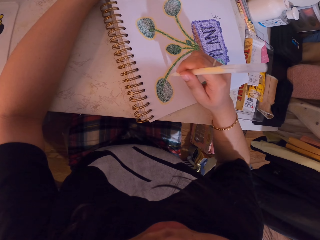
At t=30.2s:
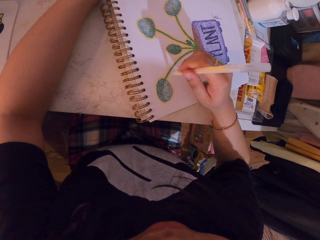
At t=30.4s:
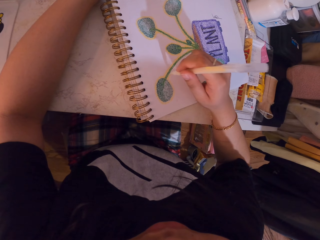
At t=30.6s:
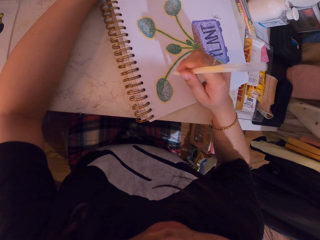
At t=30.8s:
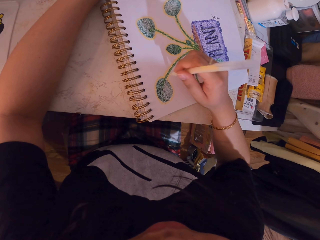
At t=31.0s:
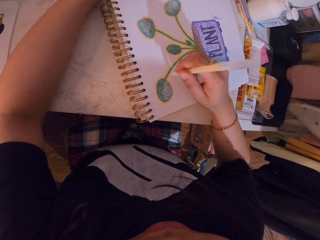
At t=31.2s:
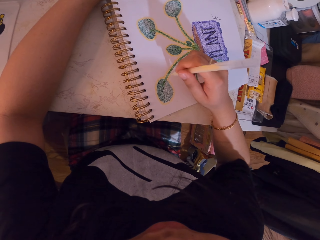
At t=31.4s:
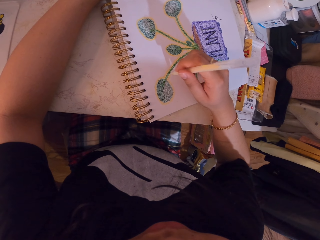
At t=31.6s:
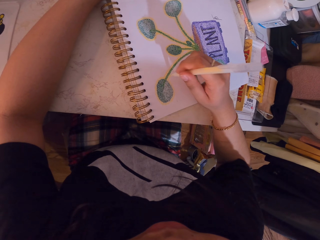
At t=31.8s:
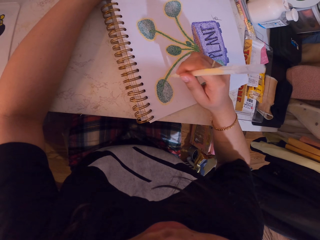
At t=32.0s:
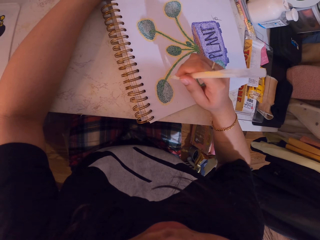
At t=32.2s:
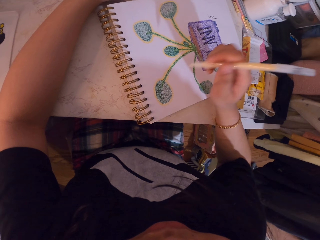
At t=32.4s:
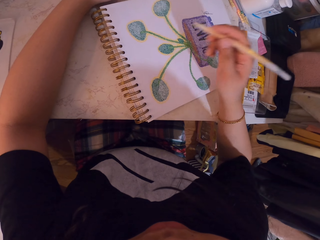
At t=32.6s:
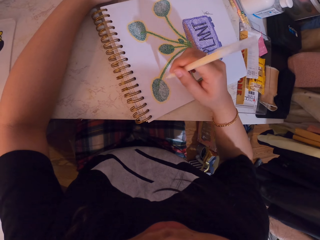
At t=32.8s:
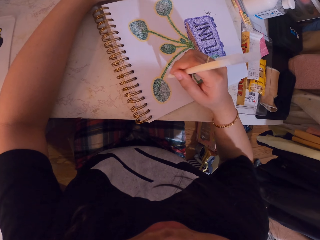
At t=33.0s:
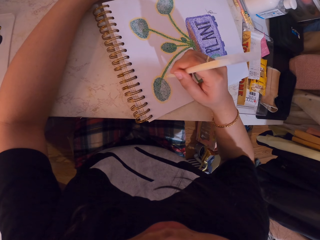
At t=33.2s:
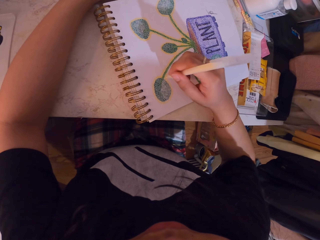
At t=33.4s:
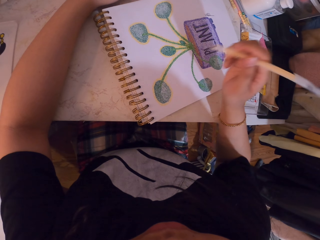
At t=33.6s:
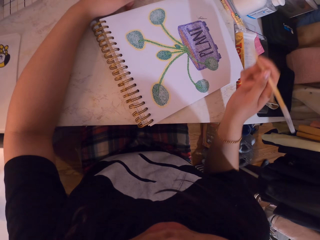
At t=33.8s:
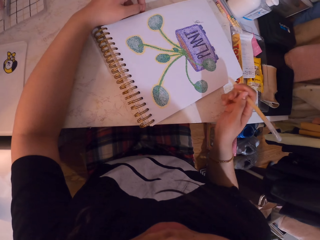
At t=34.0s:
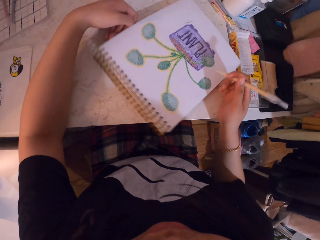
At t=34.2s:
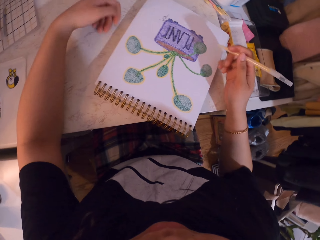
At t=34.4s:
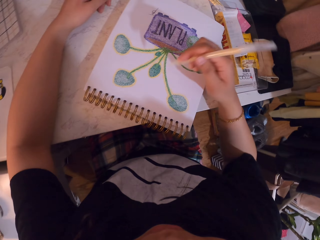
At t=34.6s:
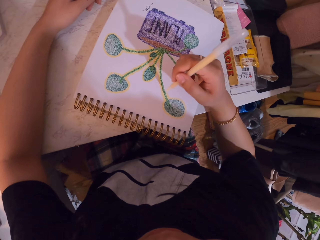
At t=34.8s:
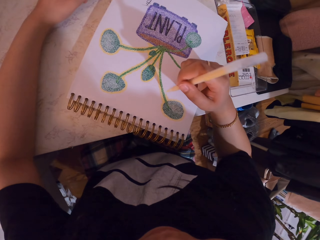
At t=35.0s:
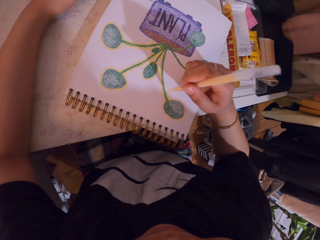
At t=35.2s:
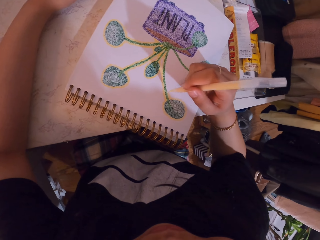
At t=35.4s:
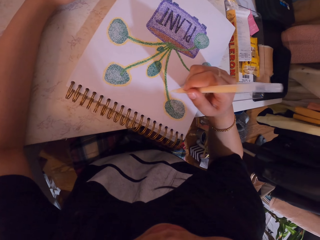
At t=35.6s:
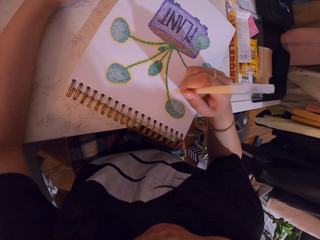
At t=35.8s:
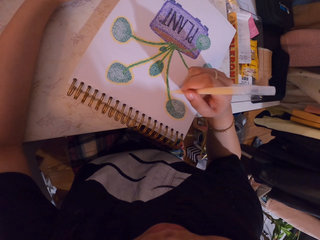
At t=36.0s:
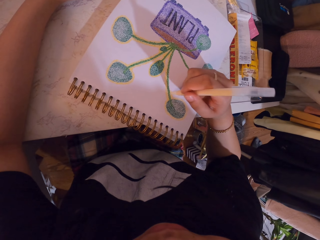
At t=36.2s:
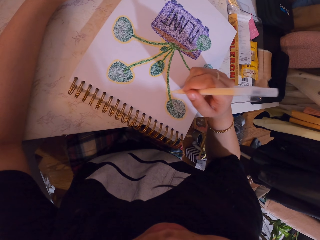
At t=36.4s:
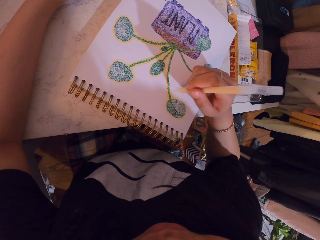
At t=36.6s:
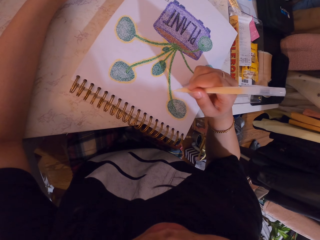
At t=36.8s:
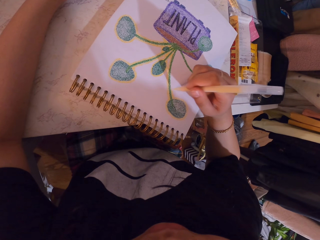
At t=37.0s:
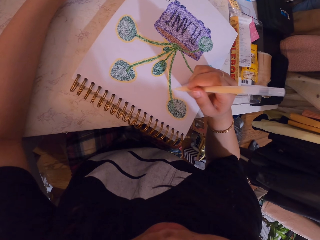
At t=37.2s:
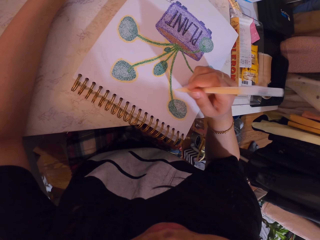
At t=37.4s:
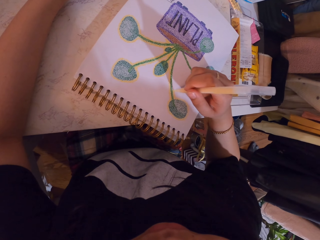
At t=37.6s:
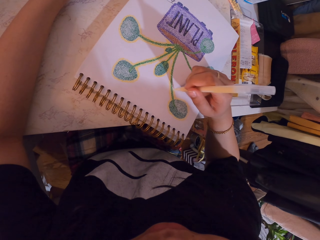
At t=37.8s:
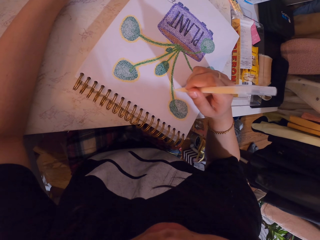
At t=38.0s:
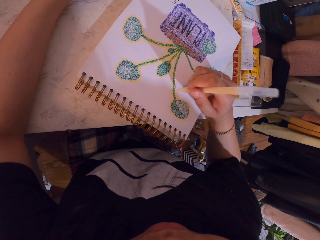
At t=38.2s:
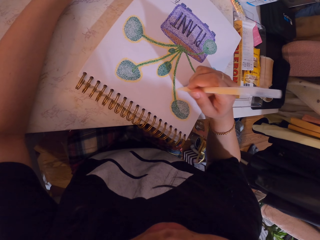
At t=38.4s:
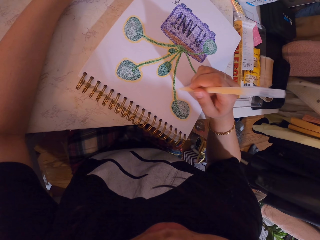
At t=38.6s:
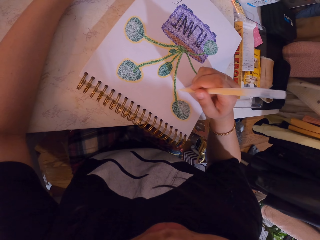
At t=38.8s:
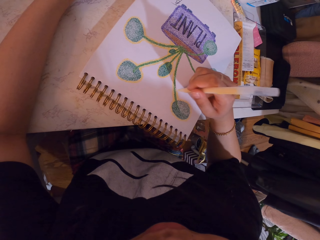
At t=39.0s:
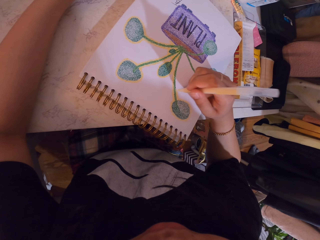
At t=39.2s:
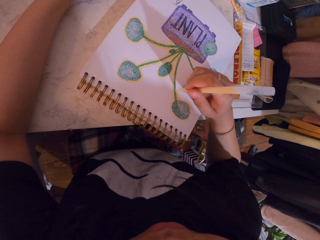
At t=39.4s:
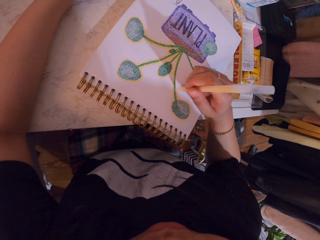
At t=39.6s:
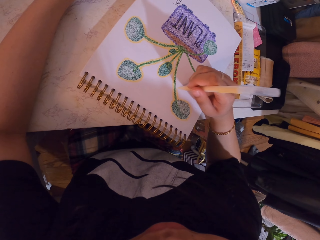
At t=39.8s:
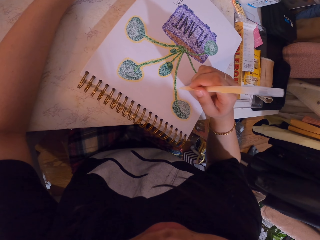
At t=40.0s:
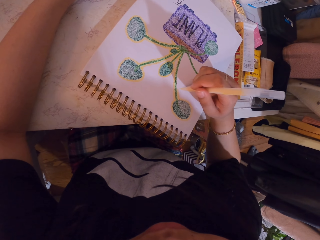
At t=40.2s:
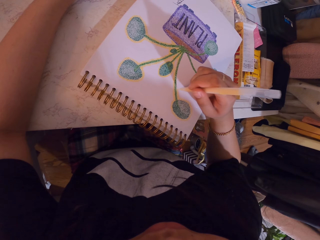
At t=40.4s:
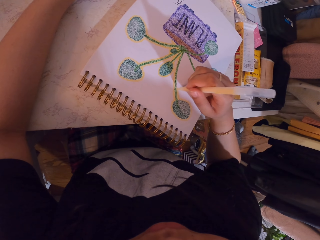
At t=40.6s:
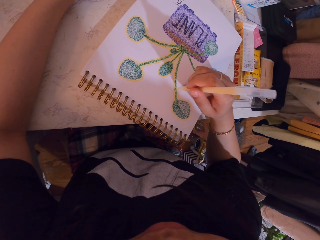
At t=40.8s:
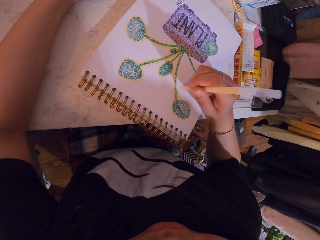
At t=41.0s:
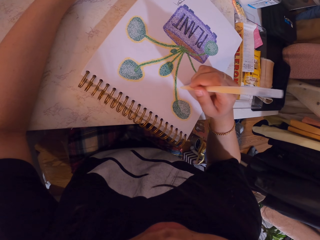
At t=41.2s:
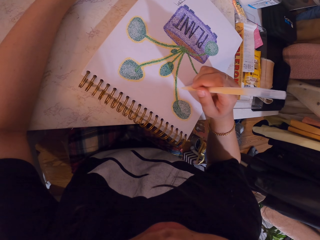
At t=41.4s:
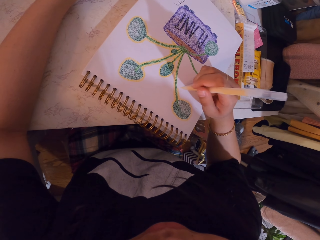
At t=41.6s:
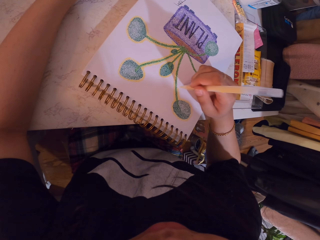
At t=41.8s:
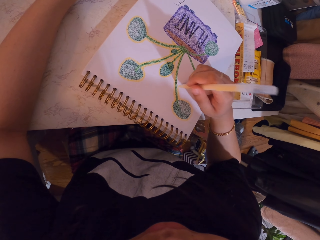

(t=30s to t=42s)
The camera wearer lifts the decorating pen. They decorate a drawing on a book with the decorating pen. They turn the book on the table. They decorate the drawing on the book with the decorating pen.

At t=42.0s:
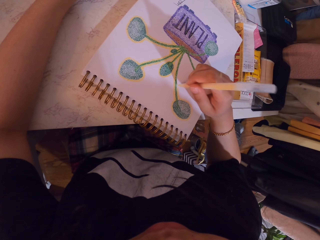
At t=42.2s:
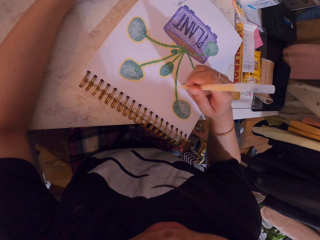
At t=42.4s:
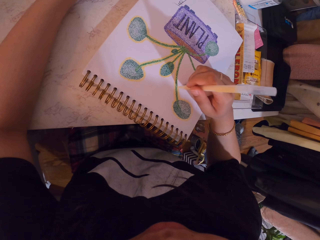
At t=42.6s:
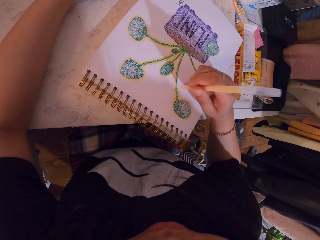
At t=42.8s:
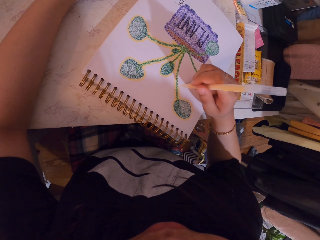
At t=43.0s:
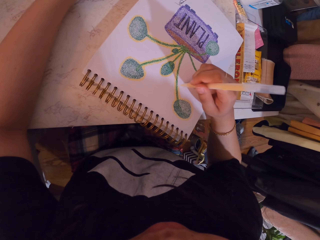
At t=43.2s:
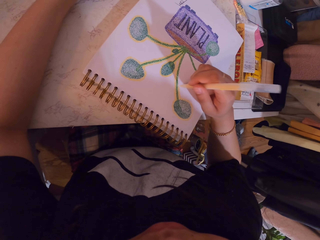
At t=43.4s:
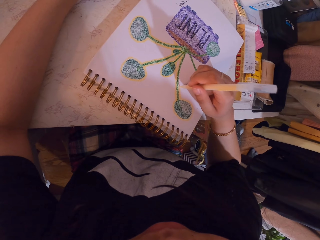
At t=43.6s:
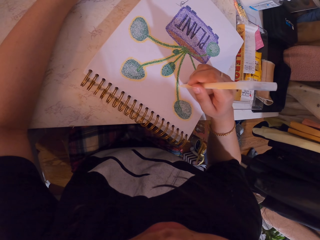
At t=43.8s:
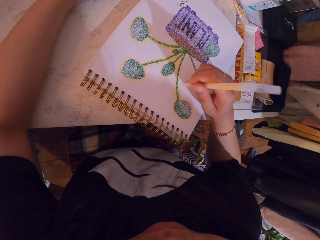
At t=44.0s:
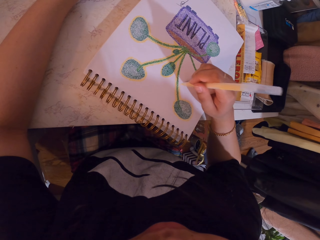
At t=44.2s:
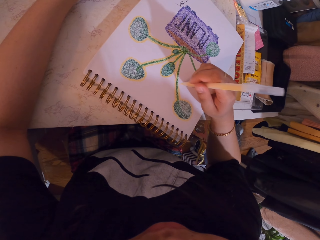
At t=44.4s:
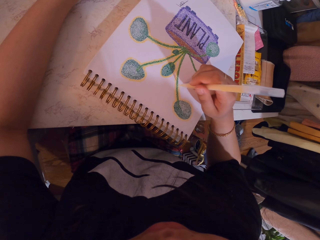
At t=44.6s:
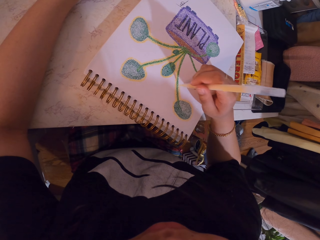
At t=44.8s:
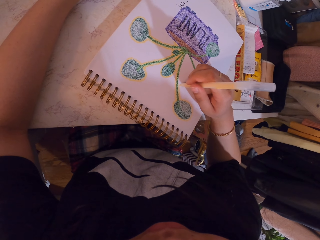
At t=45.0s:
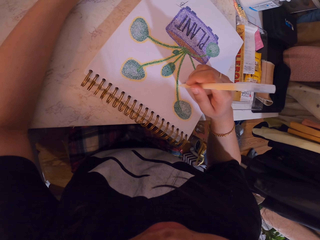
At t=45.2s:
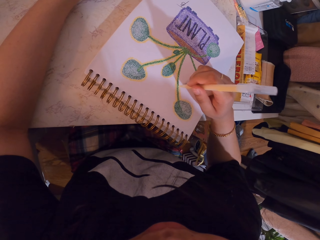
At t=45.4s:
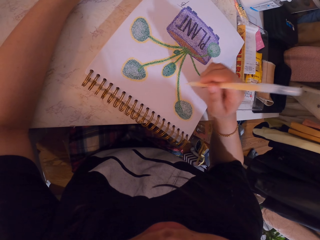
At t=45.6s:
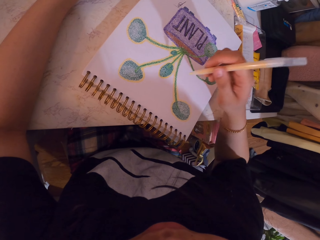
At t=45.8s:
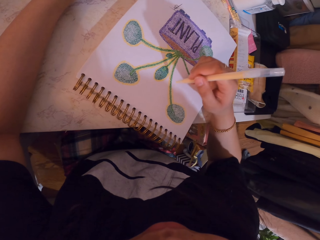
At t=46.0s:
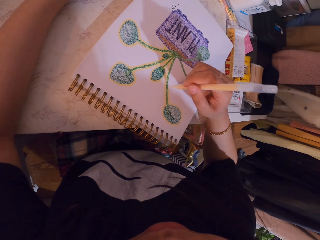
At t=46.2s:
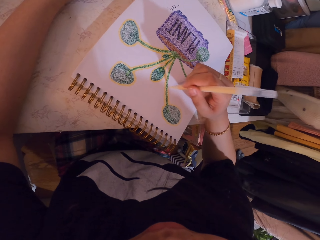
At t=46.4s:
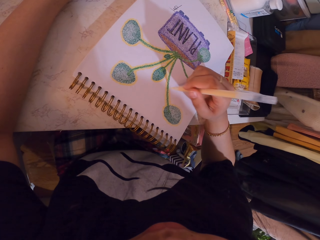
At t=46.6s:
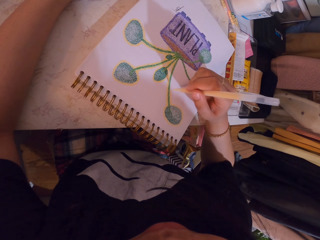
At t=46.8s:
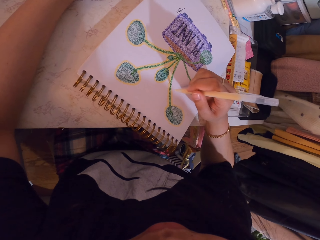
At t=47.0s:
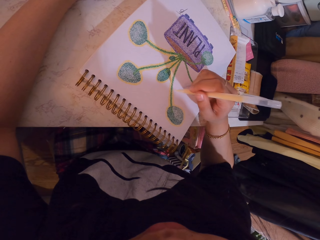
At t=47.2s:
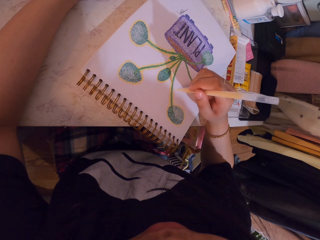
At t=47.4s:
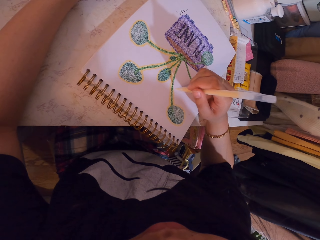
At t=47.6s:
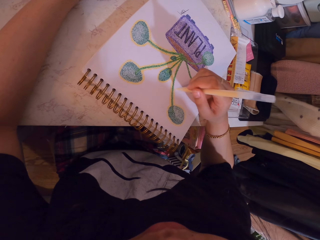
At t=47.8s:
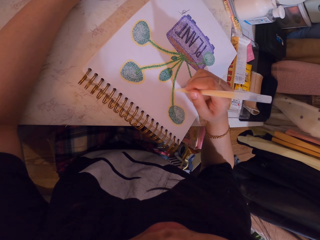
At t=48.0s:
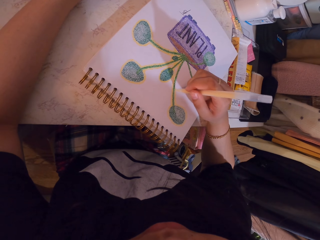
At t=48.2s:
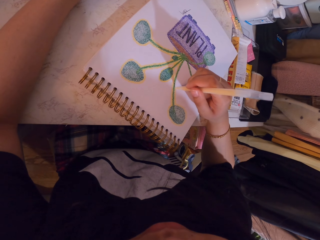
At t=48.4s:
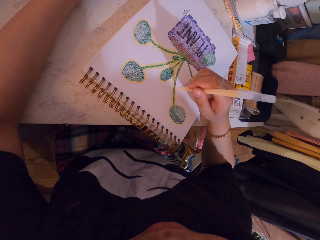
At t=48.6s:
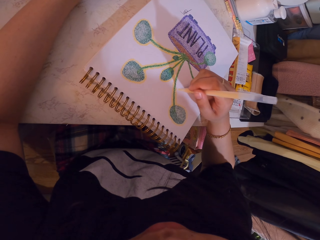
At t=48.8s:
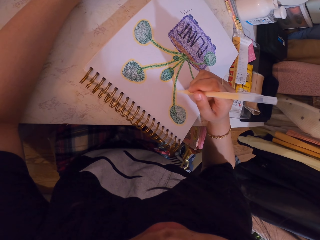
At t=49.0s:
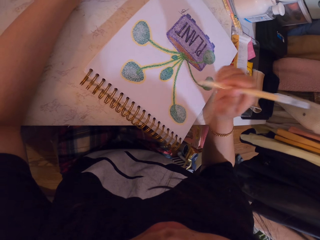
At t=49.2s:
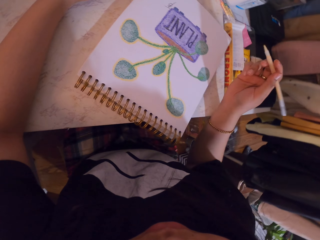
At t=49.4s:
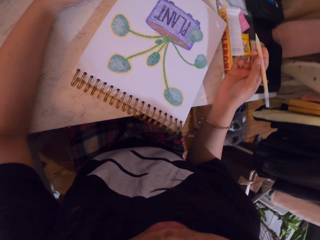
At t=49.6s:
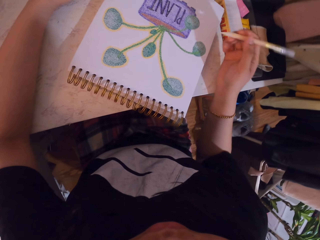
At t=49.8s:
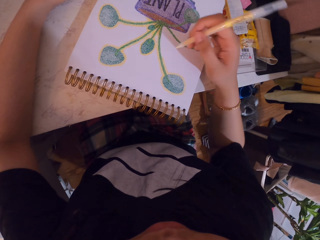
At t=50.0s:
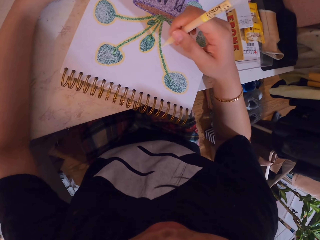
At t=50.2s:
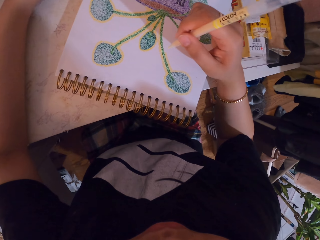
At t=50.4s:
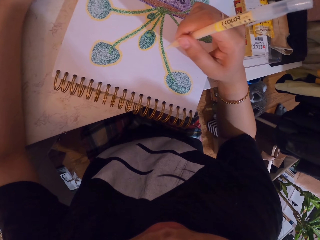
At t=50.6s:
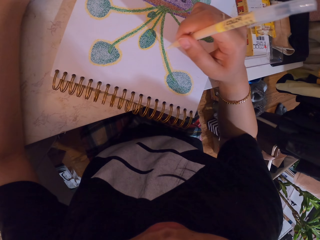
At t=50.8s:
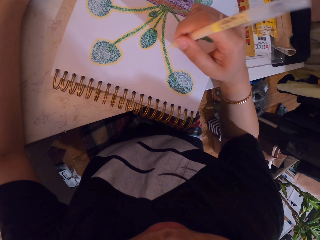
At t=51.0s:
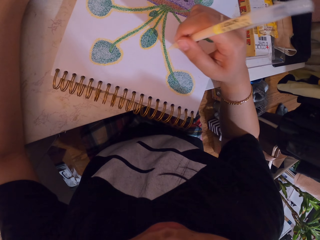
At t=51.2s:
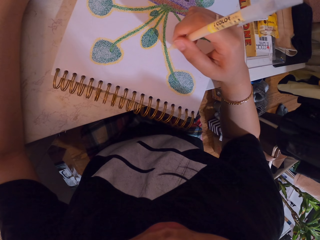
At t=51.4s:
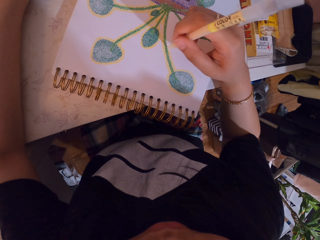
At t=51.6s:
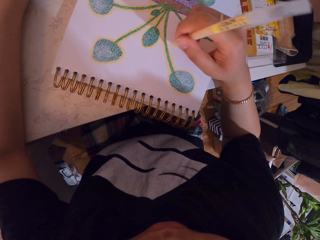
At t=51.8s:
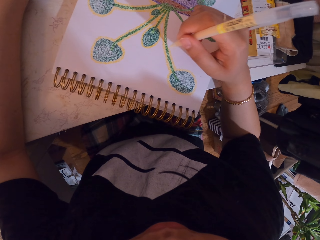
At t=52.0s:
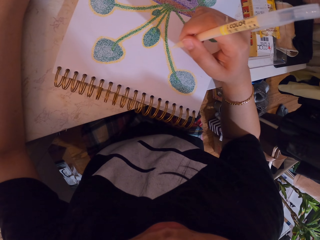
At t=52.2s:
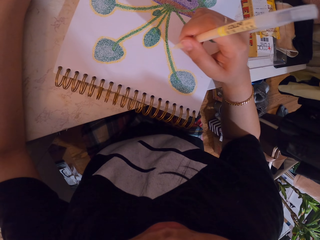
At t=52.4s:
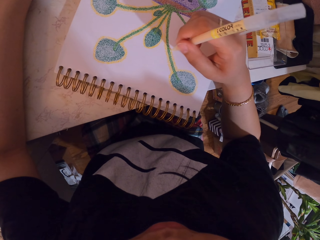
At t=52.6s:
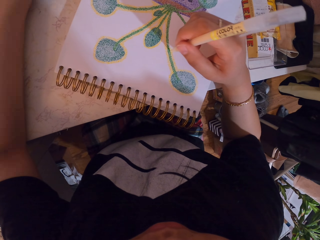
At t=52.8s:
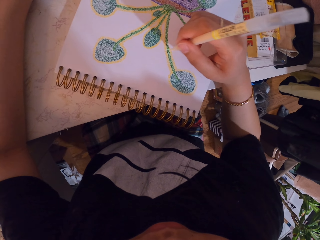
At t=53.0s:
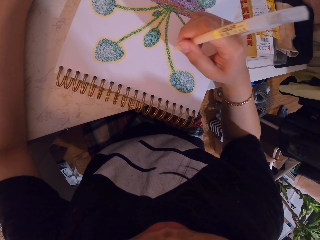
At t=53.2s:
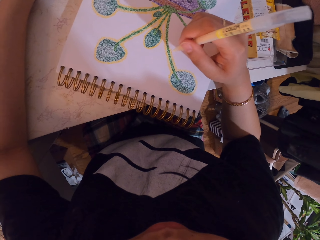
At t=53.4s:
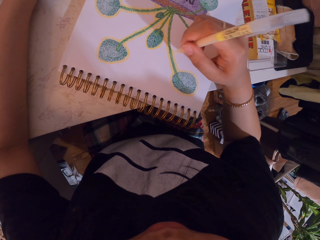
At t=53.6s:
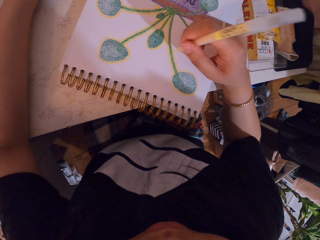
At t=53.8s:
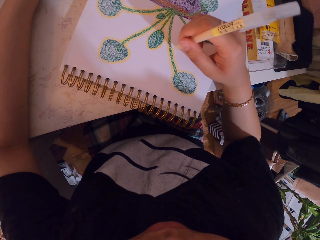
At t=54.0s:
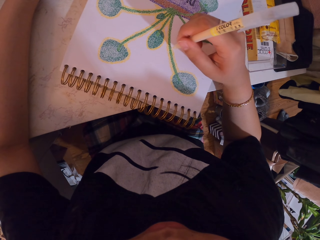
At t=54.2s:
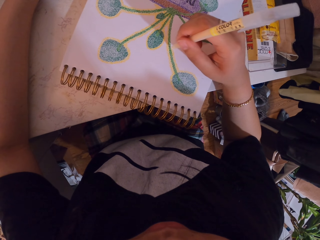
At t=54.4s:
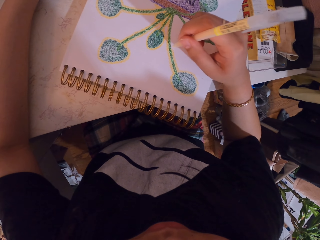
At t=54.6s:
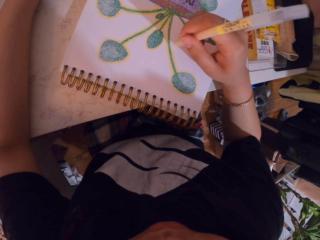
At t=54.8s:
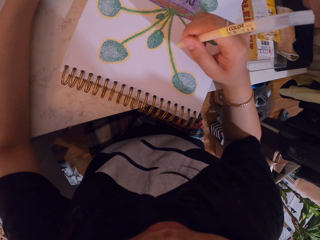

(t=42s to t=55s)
The camera wearer lifts the decorating pen. They decorate a drawing on a book with the decorating pen. They lift the decorating pen. They decorate the drawing on the book with the decorating pen.
